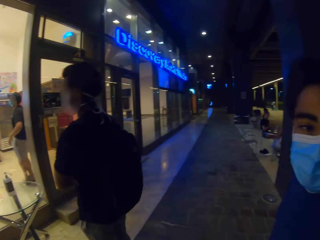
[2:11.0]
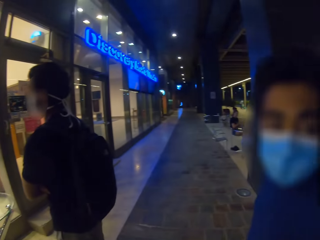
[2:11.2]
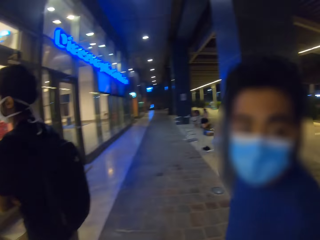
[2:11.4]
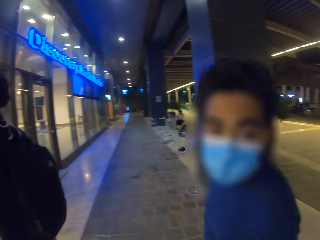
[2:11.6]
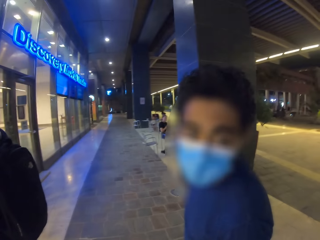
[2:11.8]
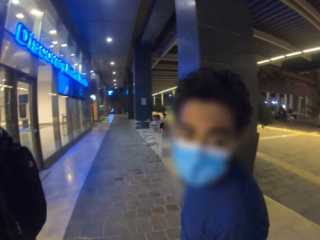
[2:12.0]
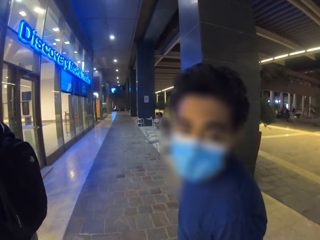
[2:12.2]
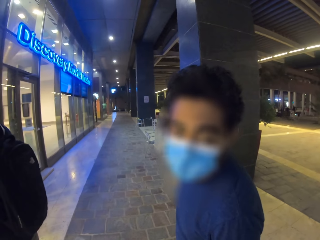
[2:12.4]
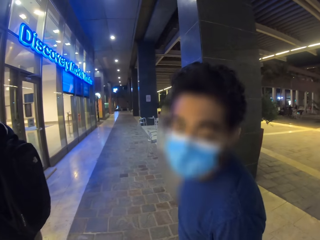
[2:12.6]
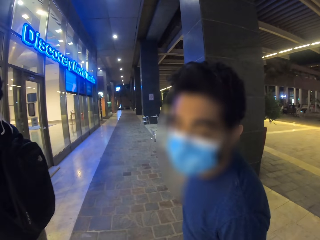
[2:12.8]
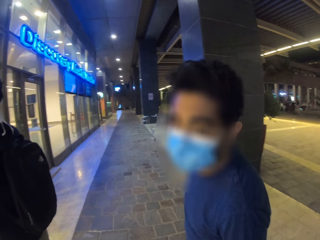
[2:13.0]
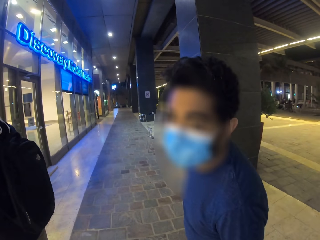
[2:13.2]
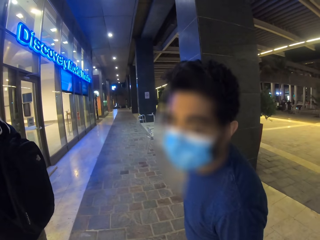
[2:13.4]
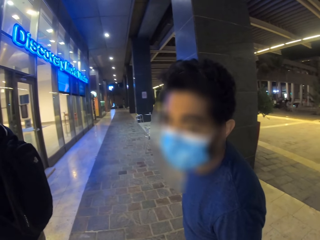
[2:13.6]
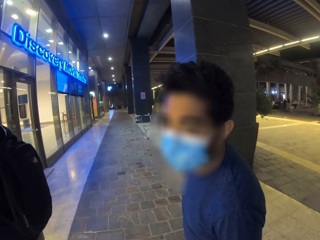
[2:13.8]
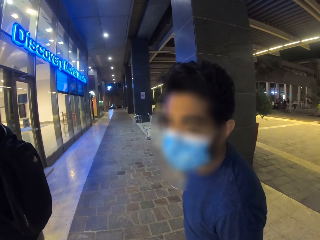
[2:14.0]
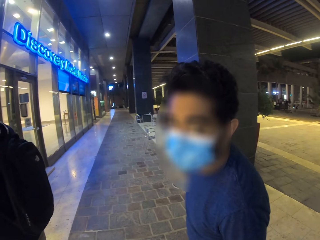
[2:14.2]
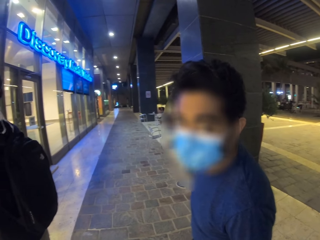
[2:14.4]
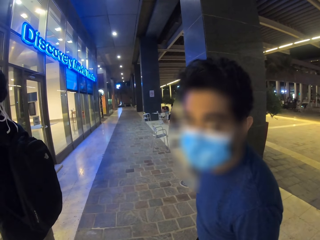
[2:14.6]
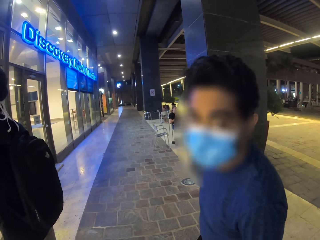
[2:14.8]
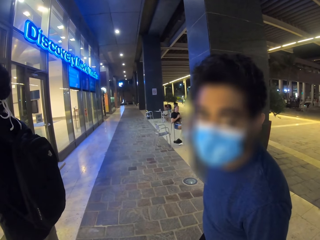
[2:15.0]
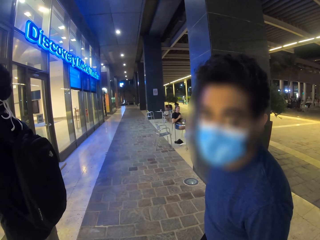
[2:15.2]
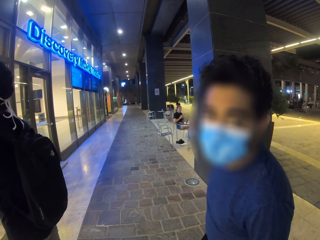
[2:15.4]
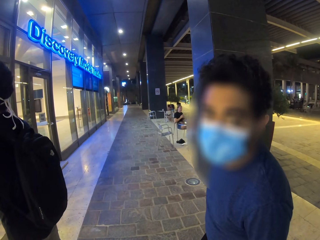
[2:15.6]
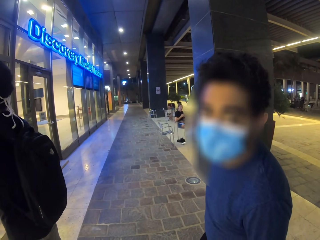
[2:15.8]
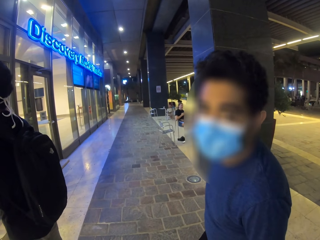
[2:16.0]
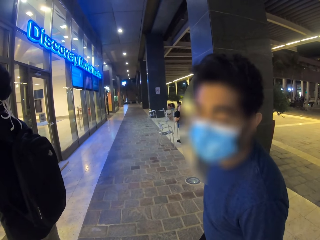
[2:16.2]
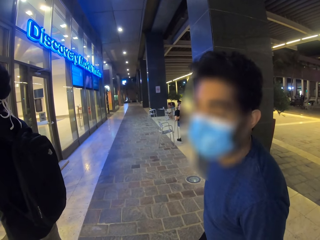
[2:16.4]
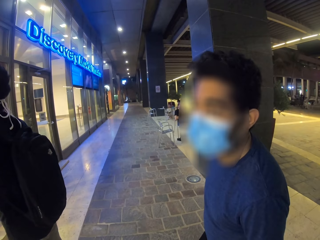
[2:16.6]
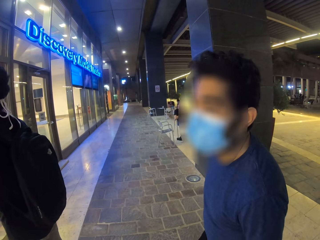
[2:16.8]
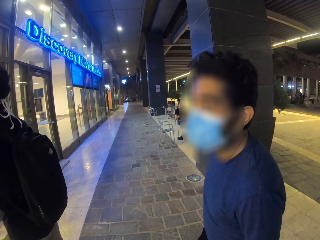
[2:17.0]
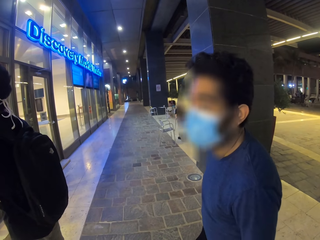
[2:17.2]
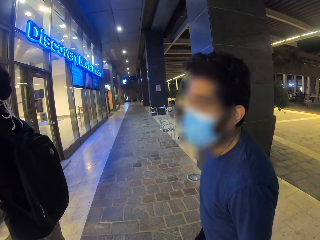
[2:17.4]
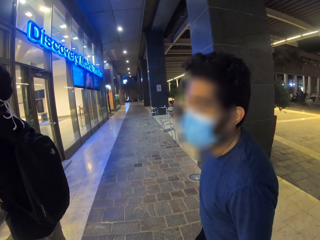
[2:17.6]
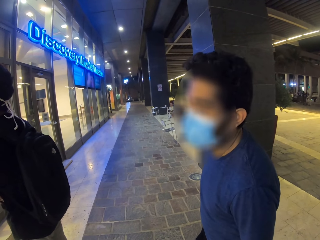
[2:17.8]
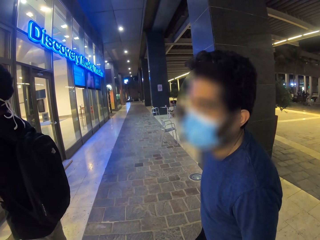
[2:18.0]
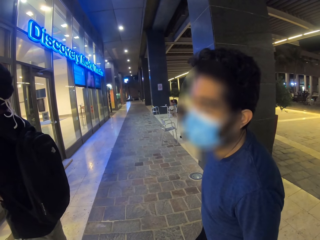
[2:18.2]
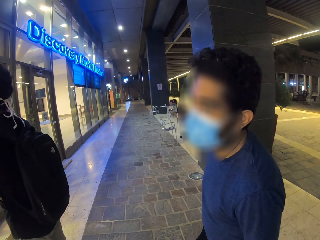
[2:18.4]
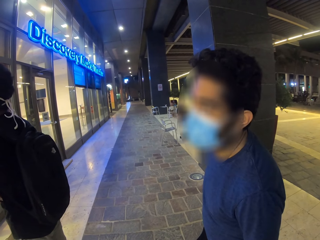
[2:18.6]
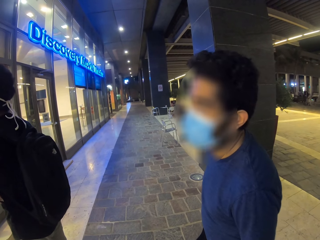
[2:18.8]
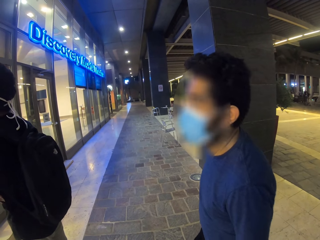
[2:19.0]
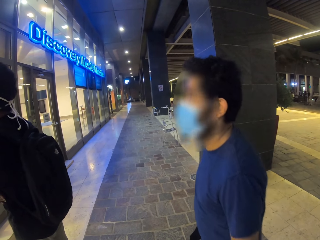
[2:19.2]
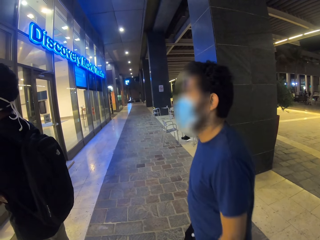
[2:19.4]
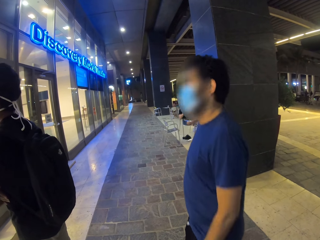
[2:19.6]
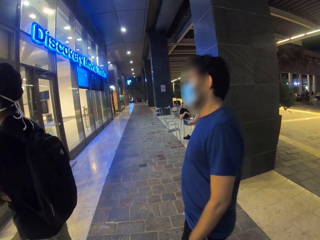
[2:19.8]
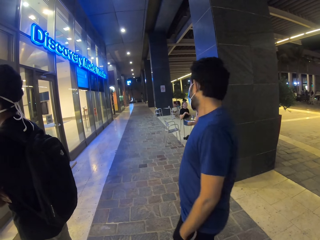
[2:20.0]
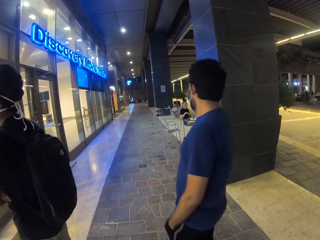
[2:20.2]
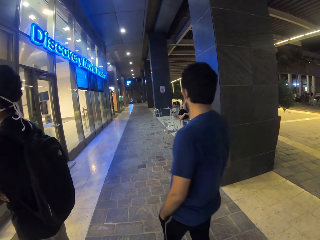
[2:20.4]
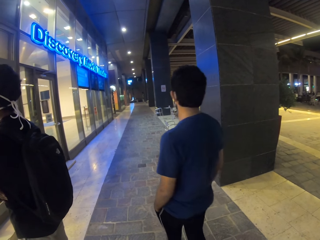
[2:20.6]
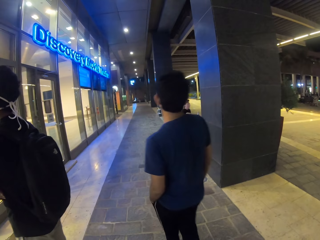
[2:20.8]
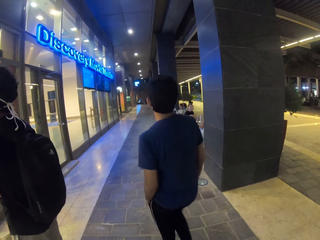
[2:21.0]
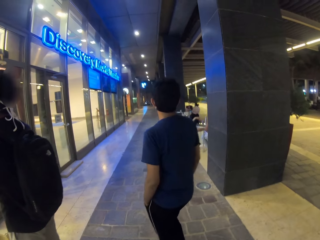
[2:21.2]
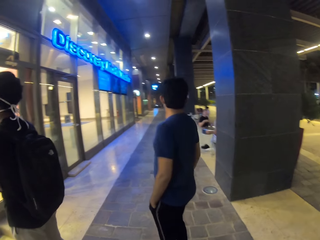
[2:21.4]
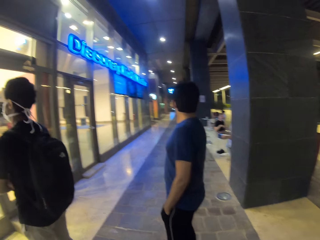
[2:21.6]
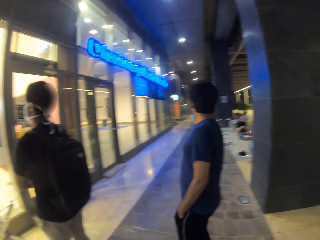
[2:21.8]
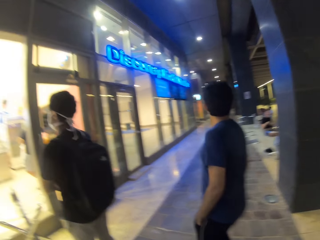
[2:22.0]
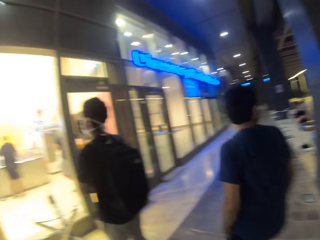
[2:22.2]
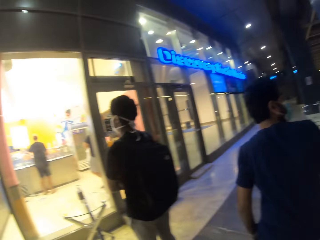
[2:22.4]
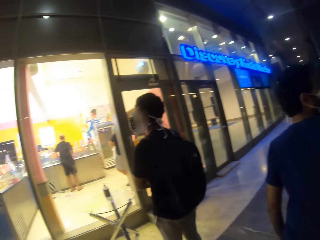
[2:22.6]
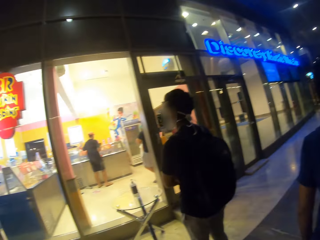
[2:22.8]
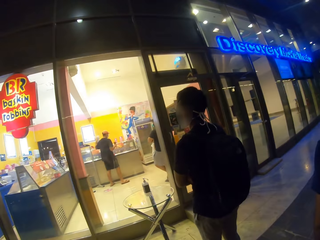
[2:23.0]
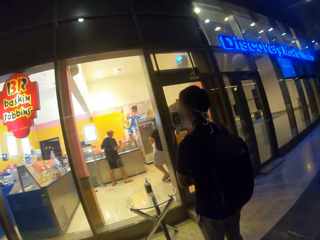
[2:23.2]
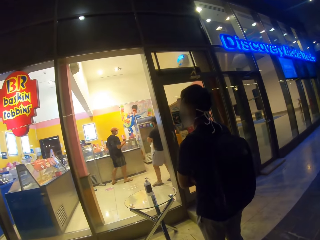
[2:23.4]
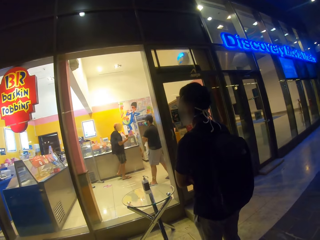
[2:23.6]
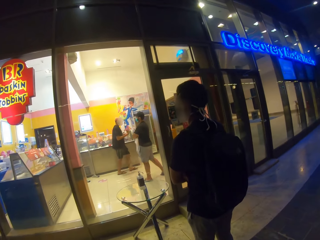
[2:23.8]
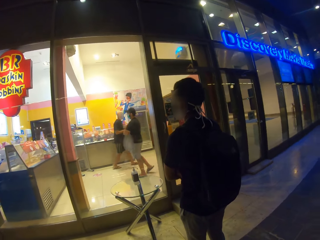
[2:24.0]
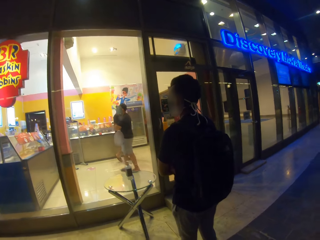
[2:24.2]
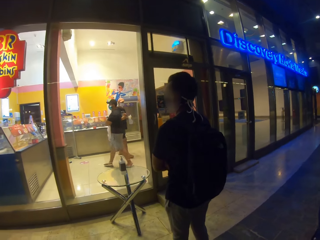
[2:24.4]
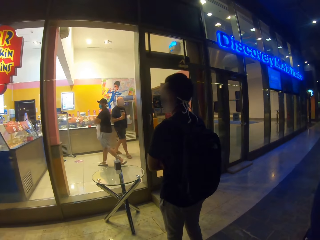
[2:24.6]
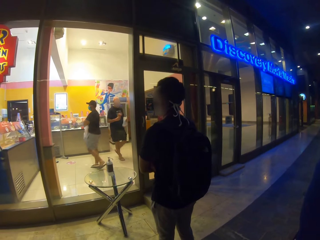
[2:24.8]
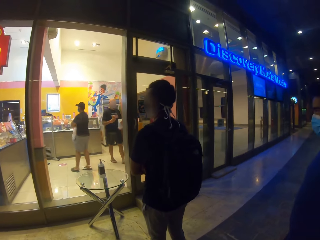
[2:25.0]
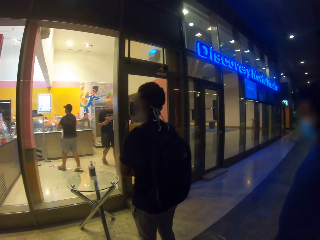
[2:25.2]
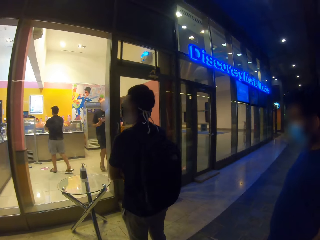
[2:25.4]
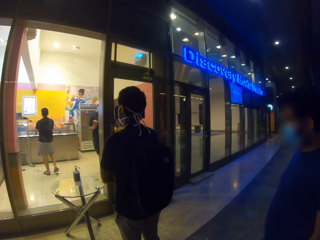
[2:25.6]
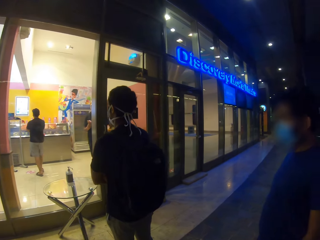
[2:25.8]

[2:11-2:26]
The camera wearer dialogues with a man. The man lifts his head. The man walks in the building. The man moves a little to the left. The camera wearer looks through the glass panel of the shop.

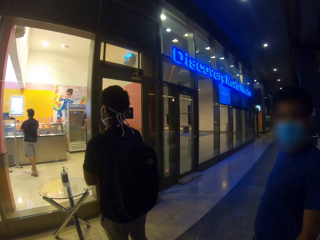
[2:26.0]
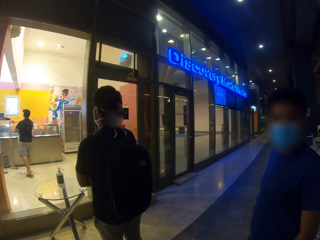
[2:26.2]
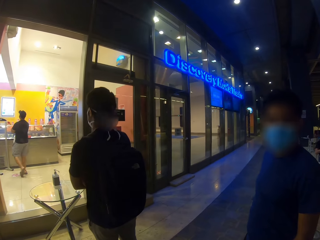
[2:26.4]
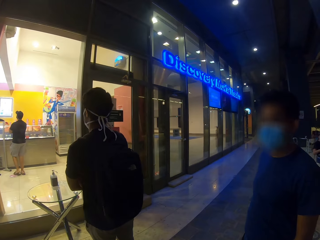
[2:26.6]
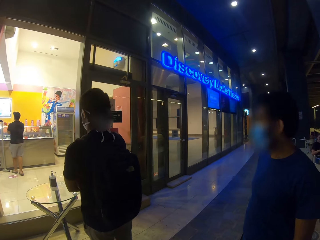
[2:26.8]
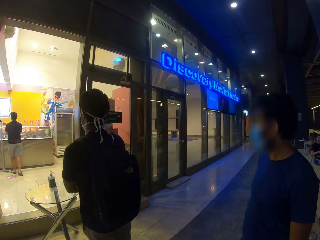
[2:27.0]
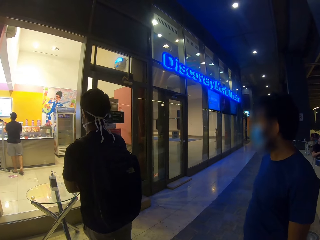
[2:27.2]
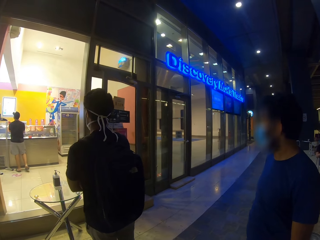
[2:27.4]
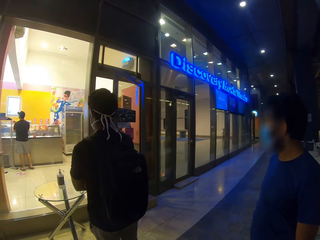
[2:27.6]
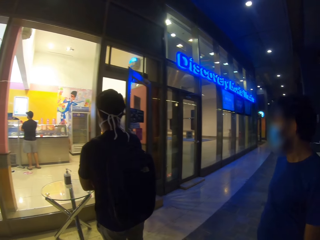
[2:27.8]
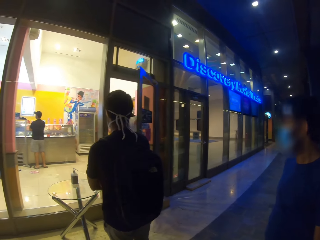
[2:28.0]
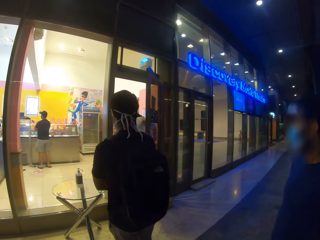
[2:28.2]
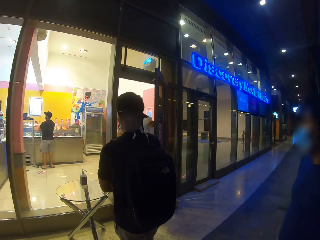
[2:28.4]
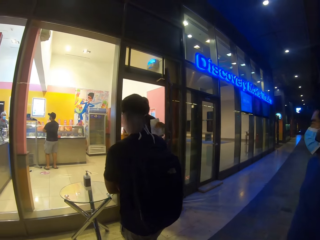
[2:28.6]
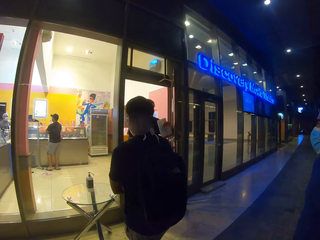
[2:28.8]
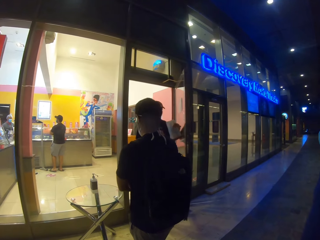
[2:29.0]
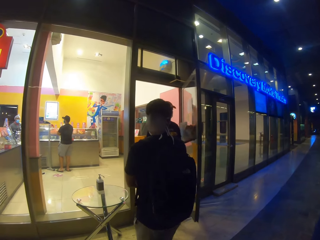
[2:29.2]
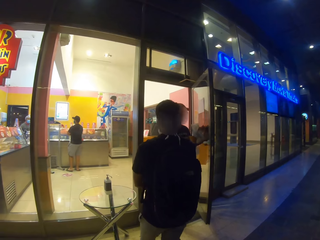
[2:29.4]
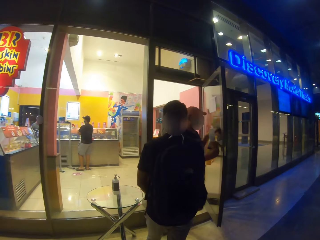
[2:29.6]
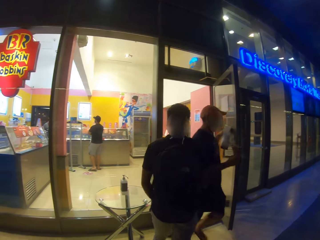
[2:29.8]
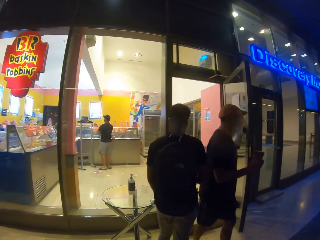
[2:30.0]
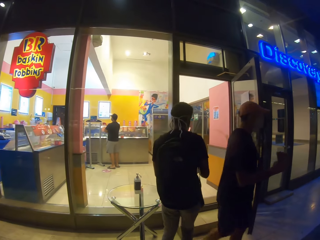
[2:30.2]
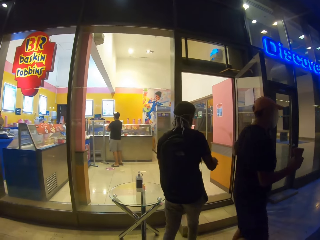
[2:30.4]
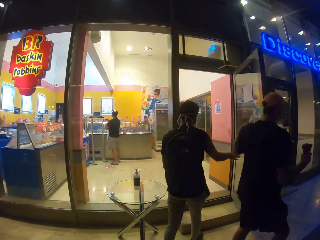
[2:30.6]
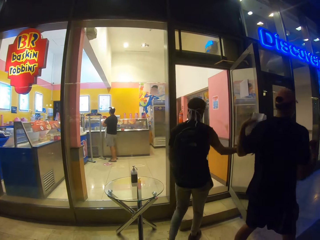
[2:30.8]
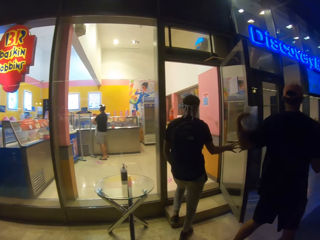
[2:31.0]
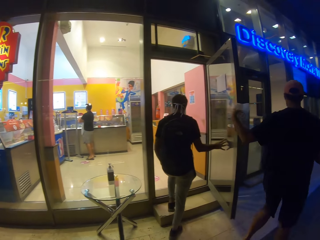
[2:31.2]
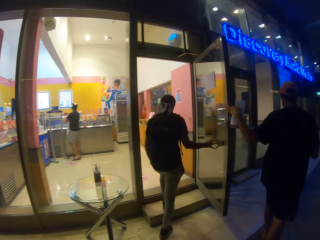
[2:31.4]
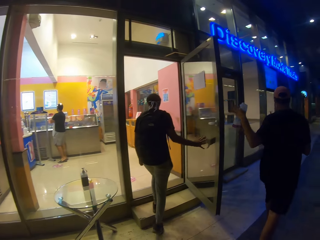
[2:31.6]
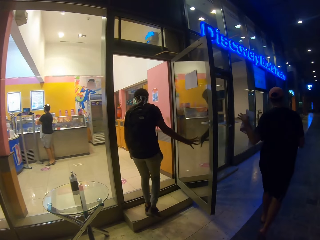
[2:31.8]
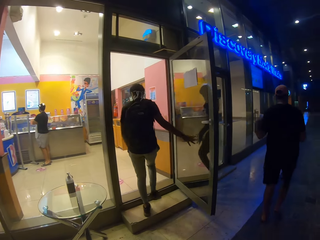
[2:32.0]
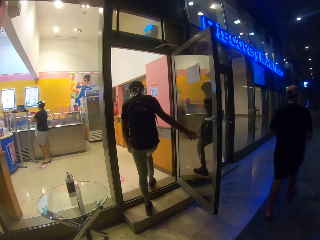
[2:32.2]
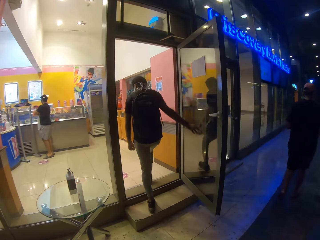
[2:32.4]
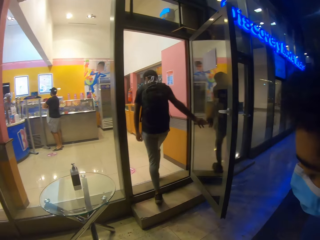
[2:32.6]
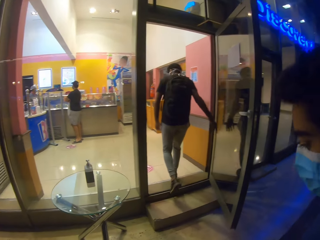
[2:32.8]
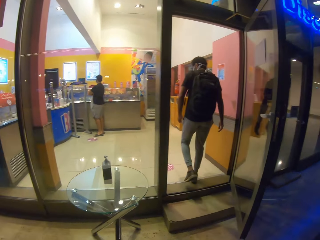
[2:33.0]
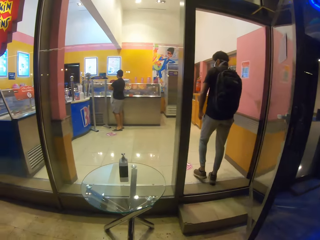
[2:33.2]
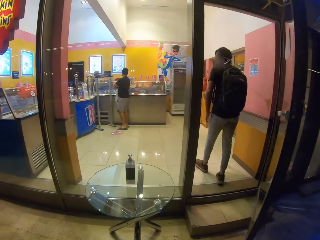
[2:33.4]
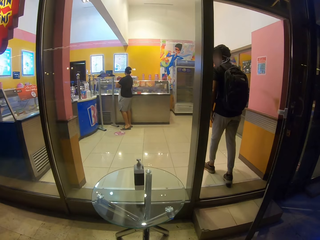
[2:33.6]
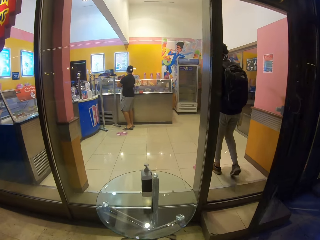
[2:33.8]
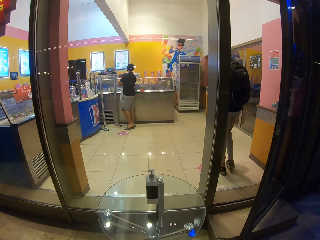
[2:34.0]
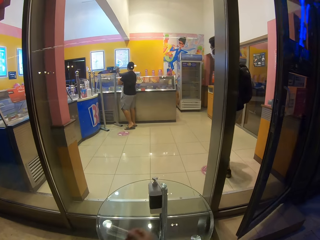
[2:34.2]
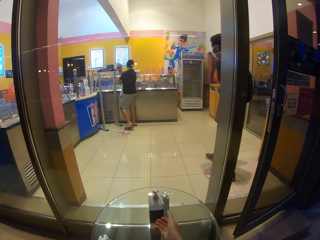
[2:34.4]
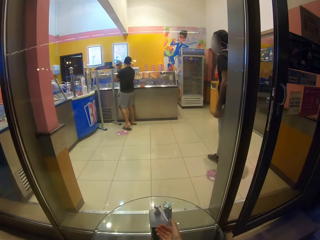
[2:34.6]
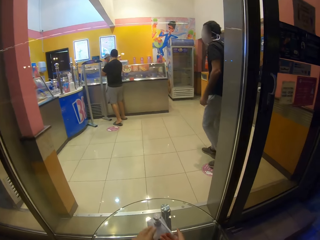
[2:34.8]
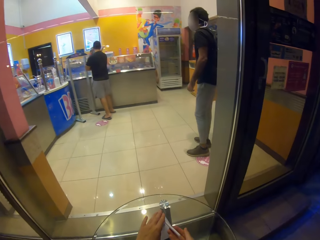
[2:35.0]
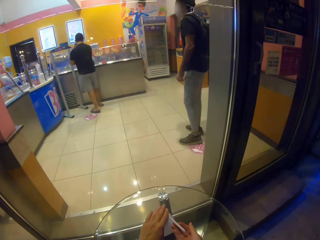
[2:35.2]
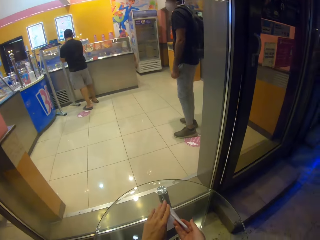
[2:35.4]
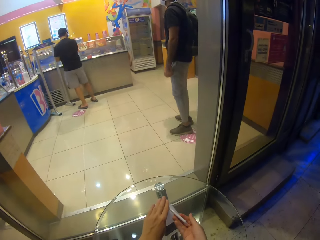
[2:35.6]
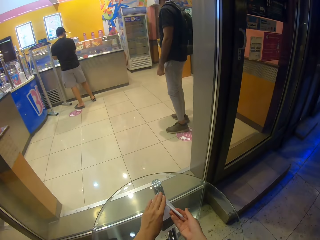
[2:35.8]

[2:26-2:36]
A man opens the door. The man exits the shop. The man walks in the building. The man holds a paper bag and an ice cream cone. Another man enters the shop. The other man holds the door. The camera wearer moves forward. They press the sanitizer bottle. They apply the sanitizer.
